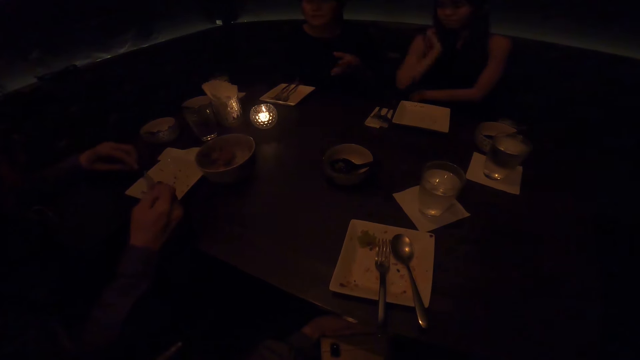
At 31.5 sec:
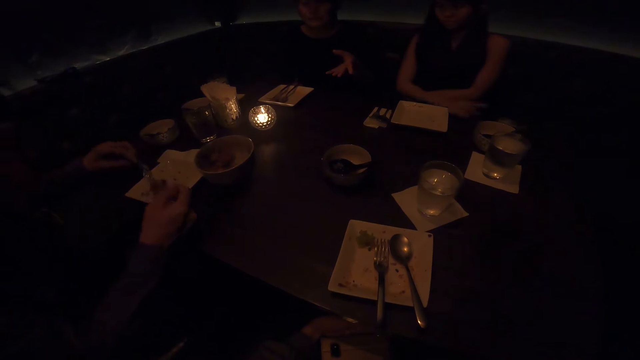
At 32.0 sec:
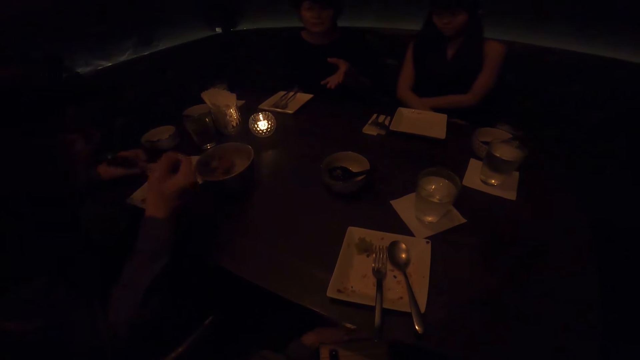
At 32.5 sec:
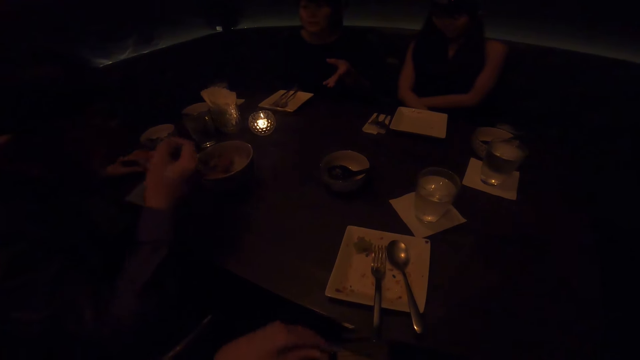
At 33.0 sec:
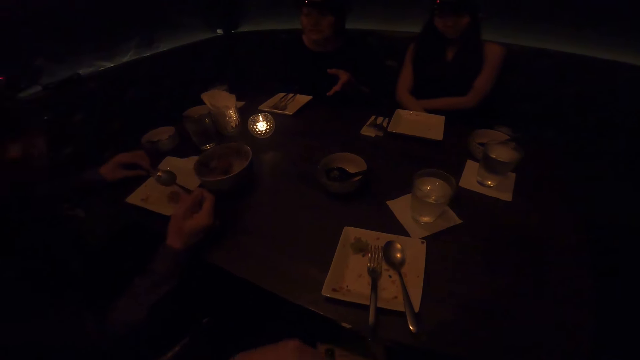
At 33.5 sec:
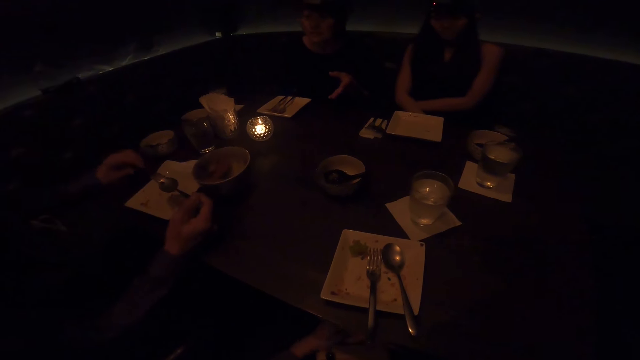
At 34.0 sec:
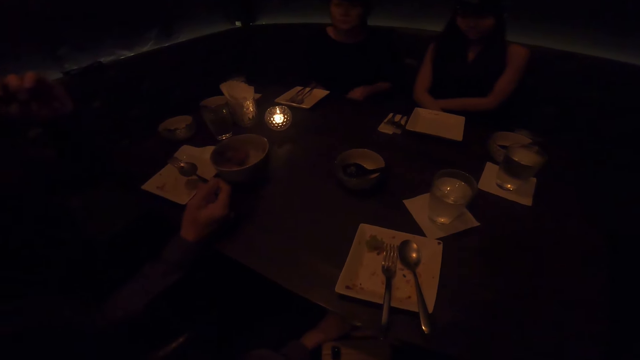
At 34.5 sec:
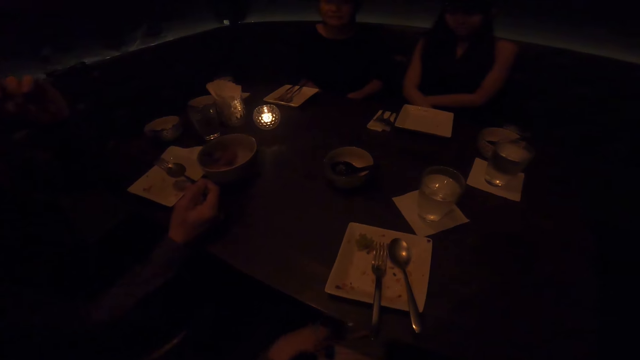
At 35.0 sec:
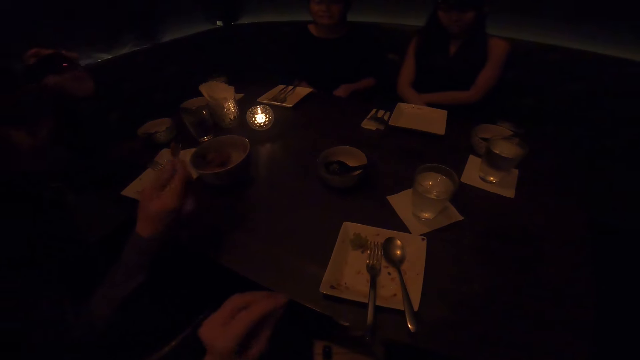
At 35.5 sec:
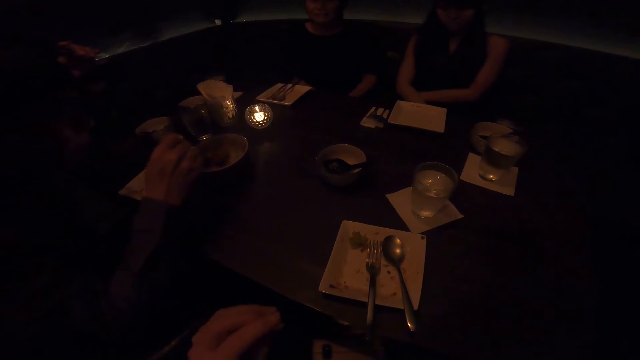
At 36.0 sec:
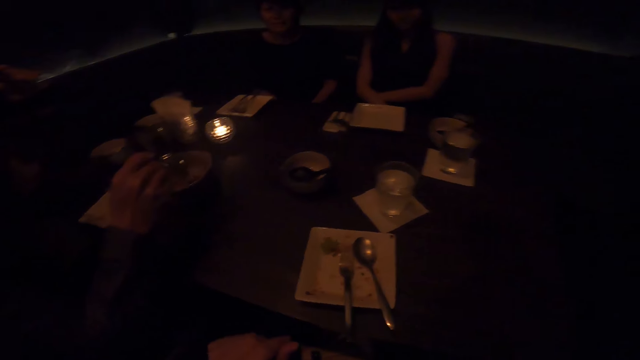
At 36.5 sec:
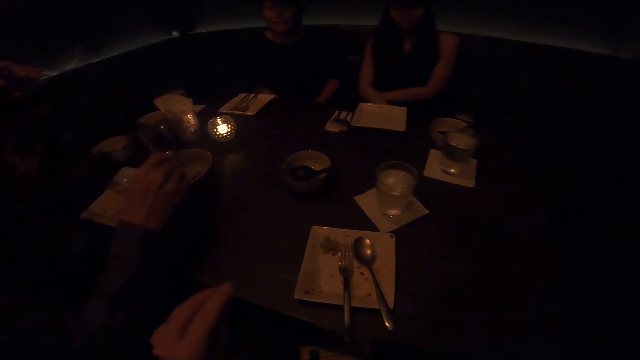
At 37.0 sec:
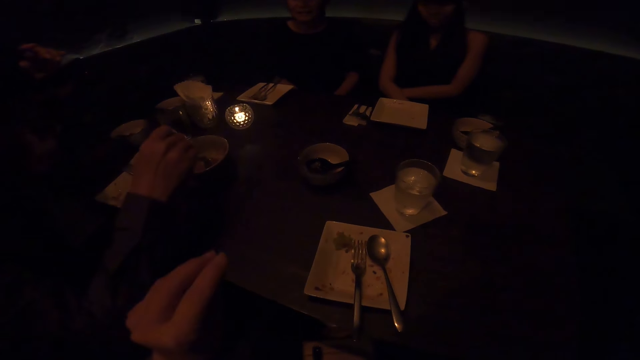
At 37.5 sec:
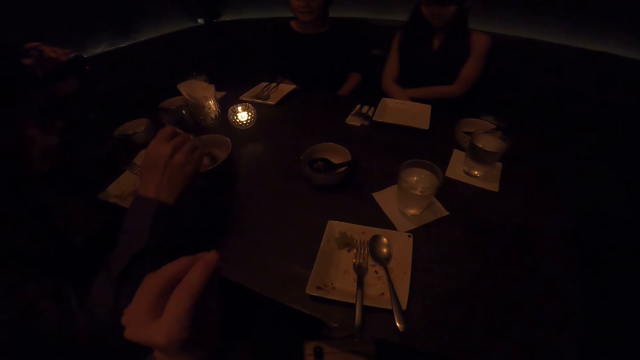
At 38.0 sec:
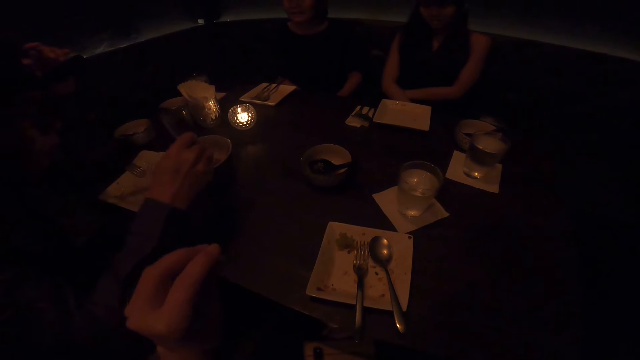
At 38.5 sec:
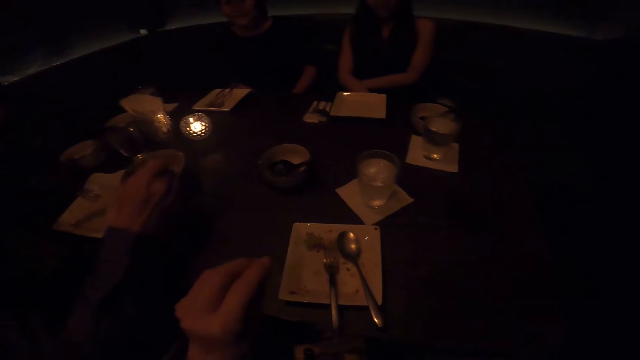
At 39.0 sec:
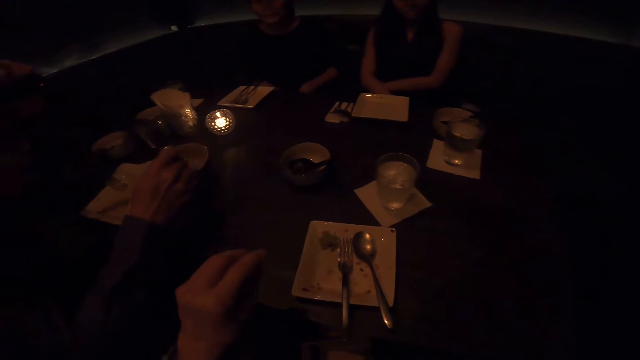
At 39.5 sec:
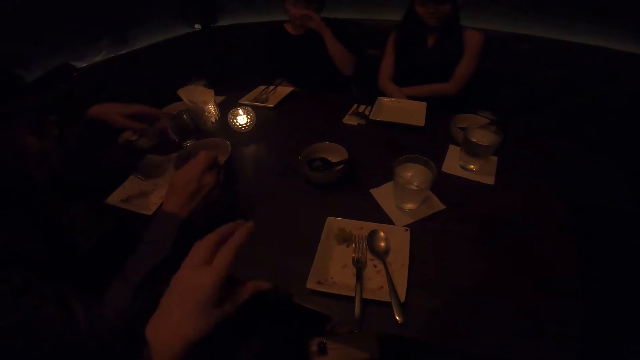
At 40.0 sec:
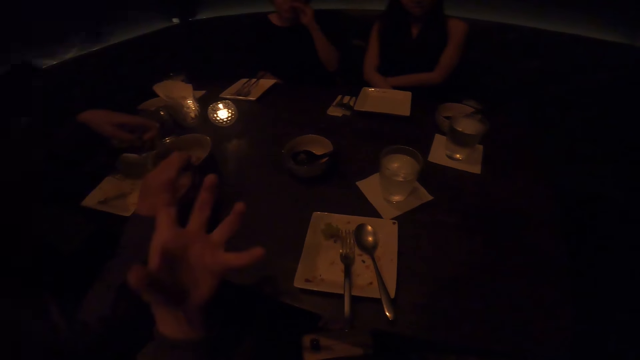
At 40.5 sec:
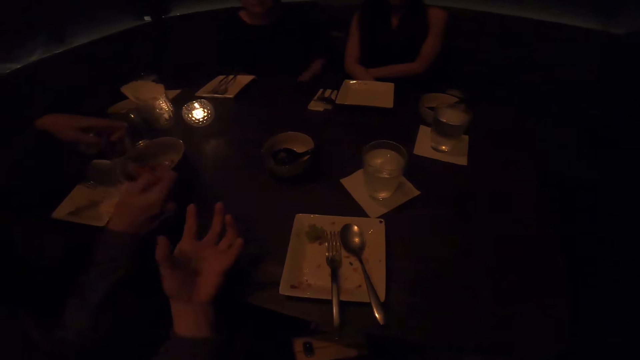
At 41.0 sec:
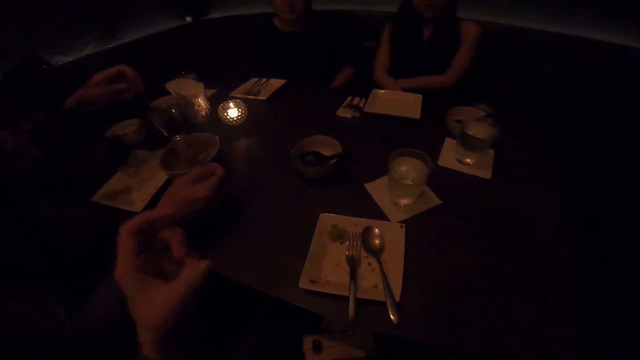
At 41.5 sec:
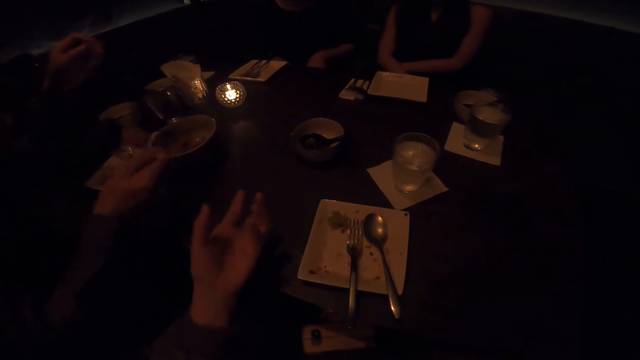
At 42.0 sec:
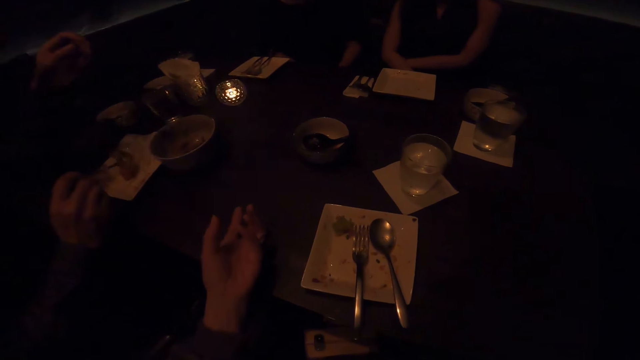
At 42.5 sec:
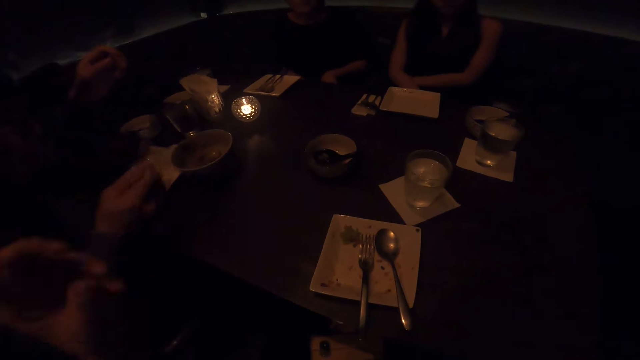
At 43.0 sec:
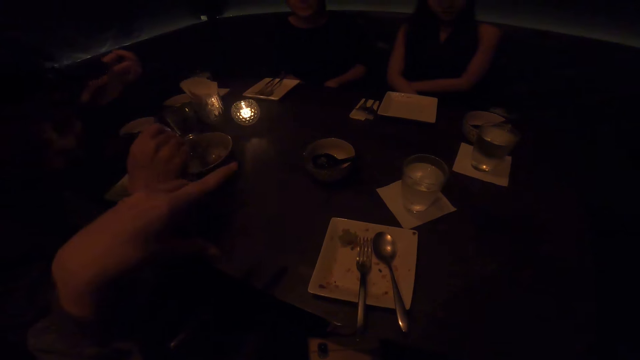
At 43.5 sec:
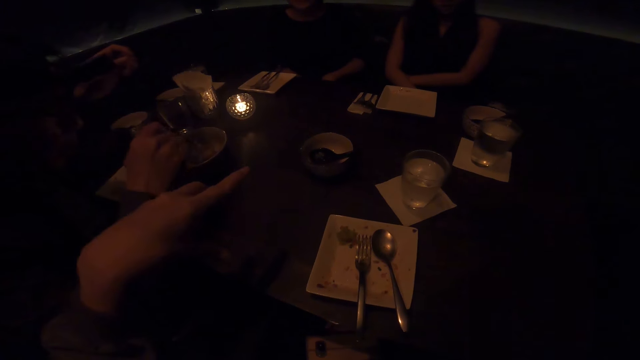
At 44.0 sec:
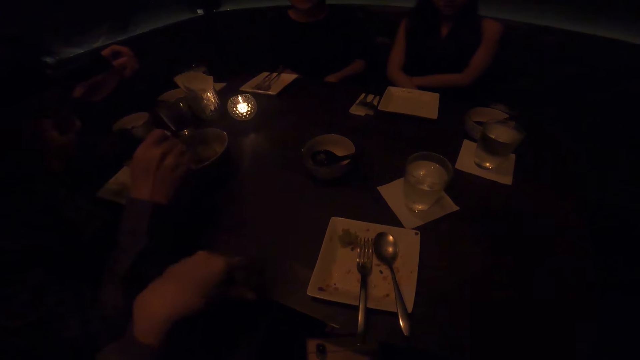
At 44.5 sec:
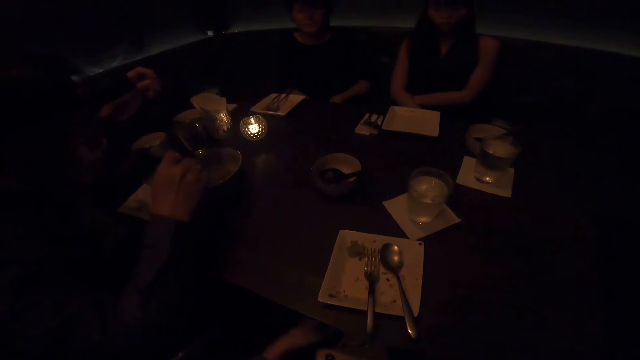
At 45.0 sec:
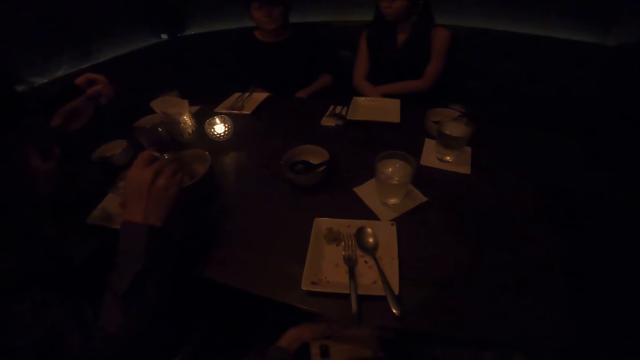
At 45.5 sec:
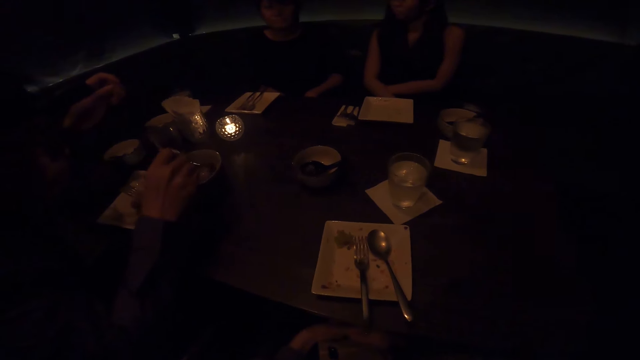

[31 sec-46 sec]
The second person gestures with the left hand. The third person drops her right hand. The first person eats the meals using the spoon and lifts the left hand. The second person puts the left hand under the table. The camera wearer gestures with the left hand. The first person scoops the meals in a bowl. The second person wipes the face with the left hand. The first person touches the bowl with a finger. The second person puts the left hand under the table and adjusts the left hand under the table. The first person pours the meals in a plate using the spoon and gathers the meals in the bowl. The camera wearer puts the left hand under the table.

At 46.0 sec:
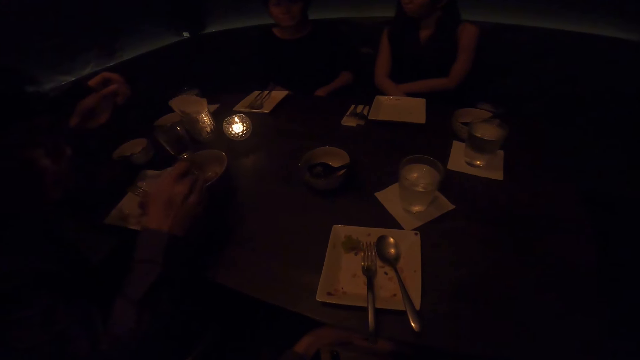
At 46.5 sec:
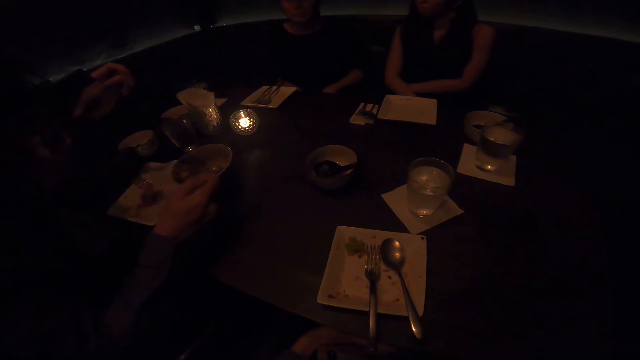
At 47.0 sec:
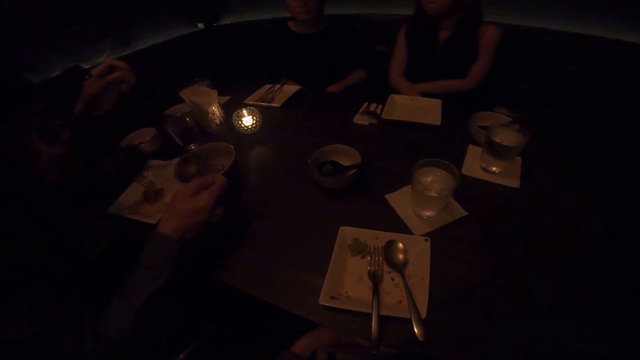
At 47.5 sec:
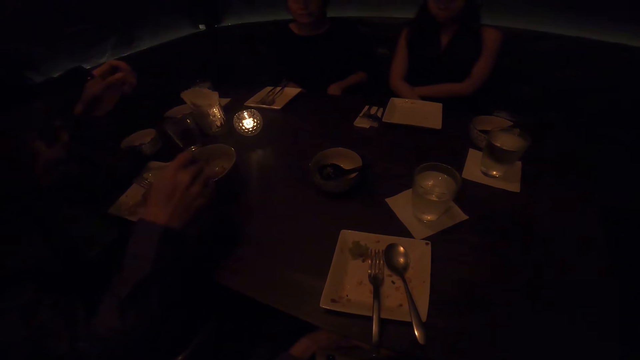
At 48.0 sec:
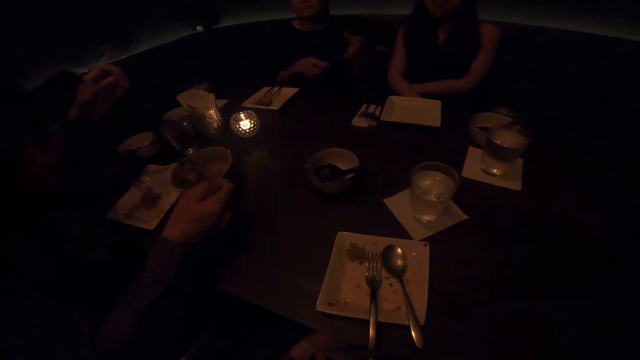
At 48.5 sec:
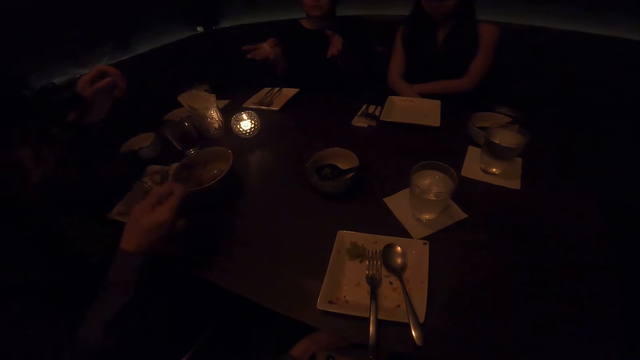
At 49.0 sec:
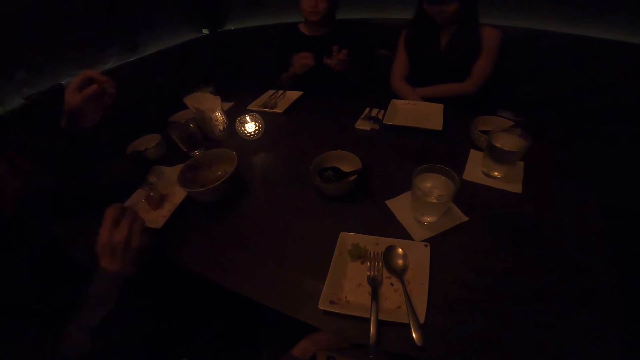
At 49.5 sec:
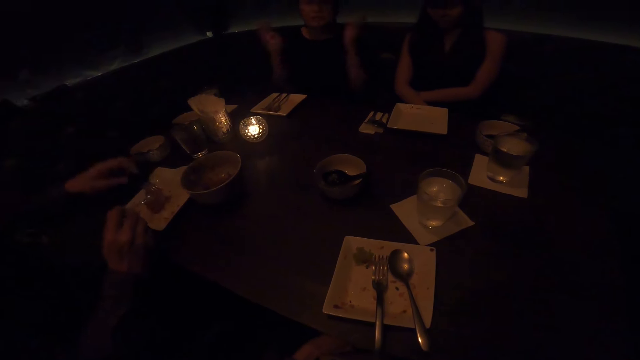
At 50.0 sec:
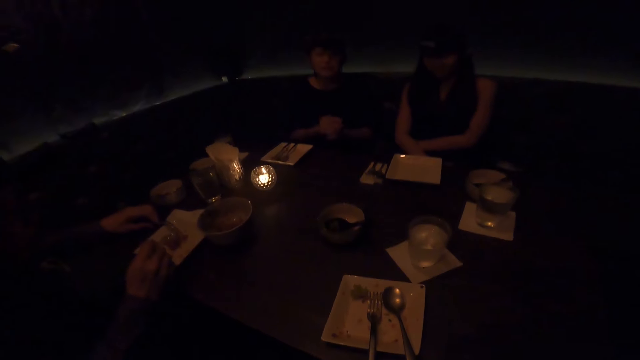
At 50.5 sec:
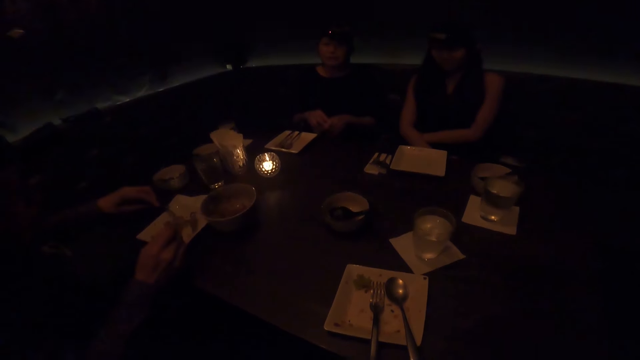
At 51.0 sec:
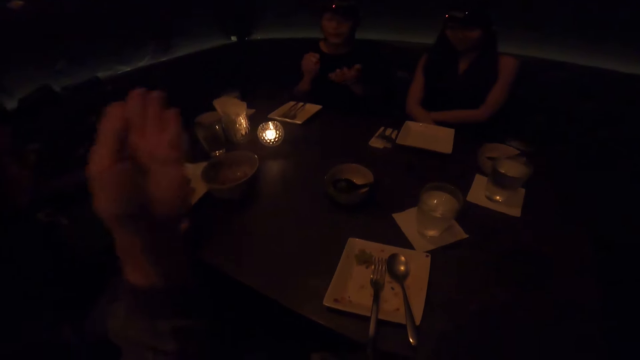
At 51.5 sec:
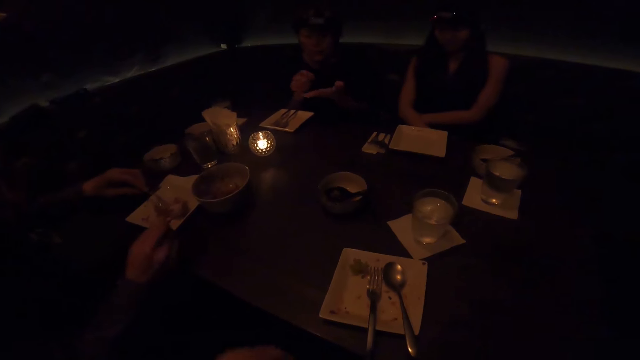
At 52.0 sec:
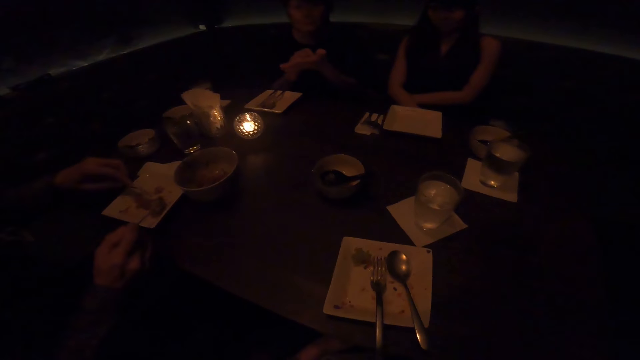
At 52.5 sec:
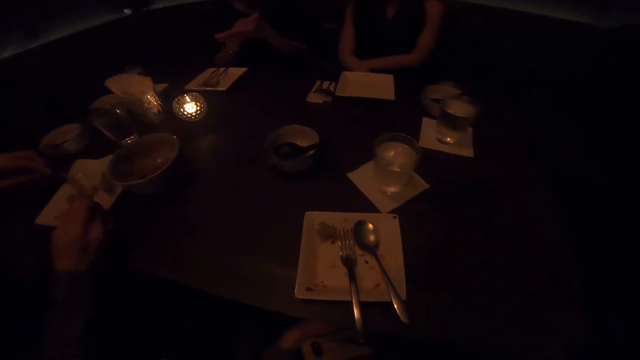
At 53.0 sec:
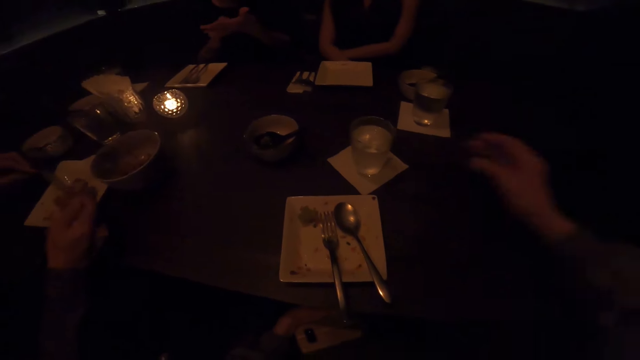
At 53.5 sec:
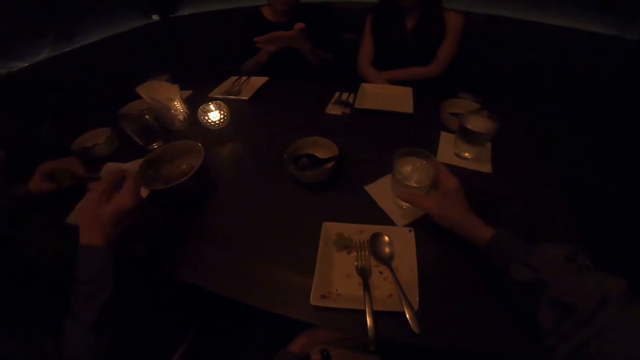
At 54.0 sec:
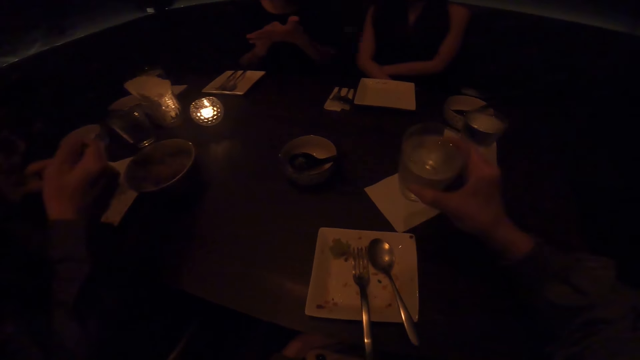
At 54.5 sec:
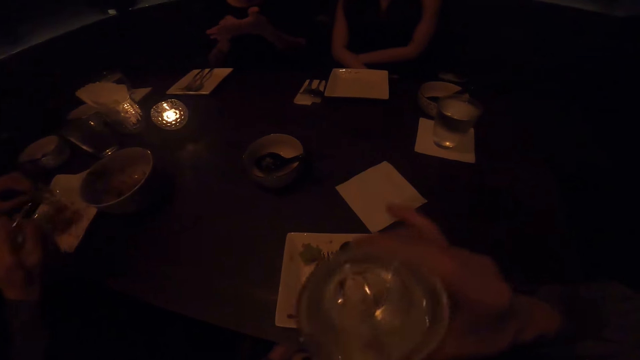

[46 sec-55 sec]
The first person scoops the meals in a bowl. The second person gestures with hands. The first person pours the meals in a plate using the spoon. The camera wearer gestures using the left hand. The first person scoops the meal in the plate using the fork and the spoon. The camera wearer picks up a glass of water. The first person eats the meal using the spoon.
